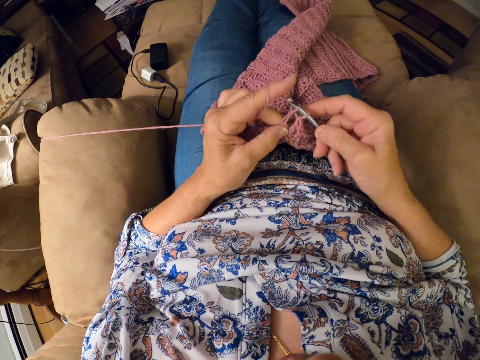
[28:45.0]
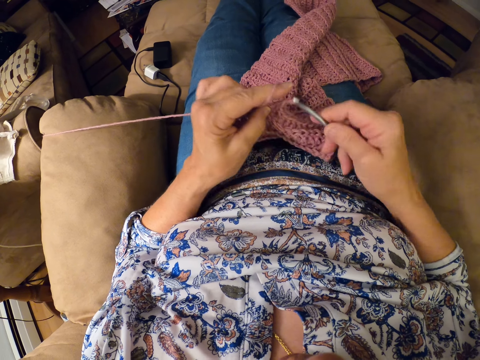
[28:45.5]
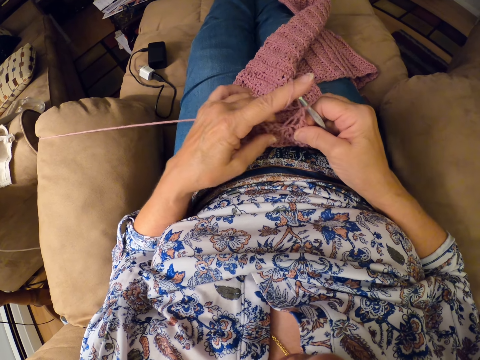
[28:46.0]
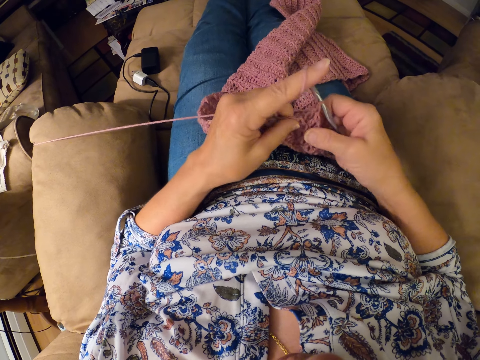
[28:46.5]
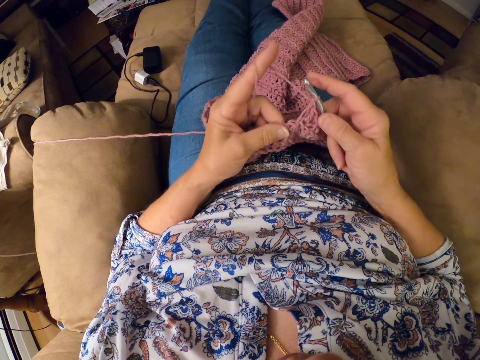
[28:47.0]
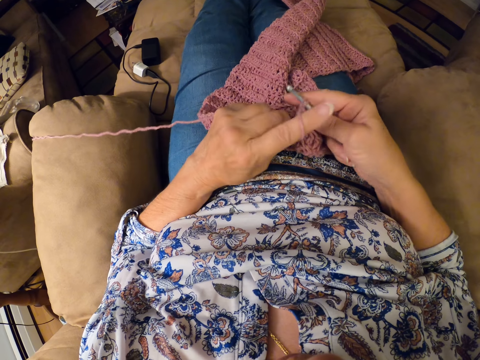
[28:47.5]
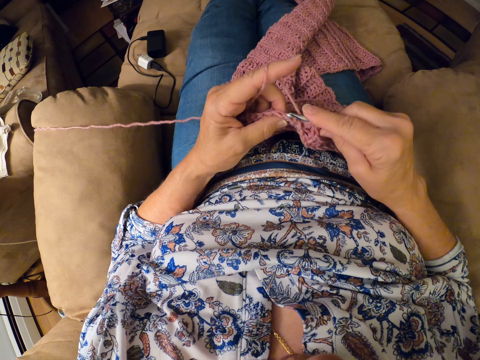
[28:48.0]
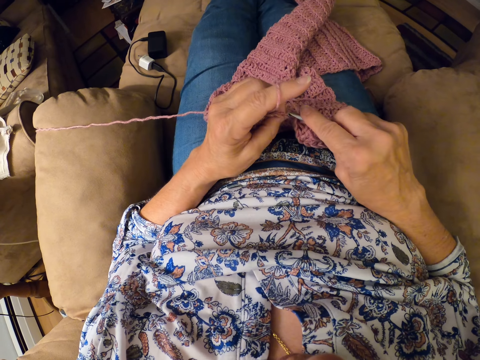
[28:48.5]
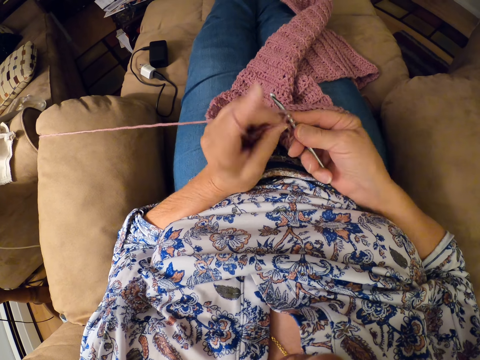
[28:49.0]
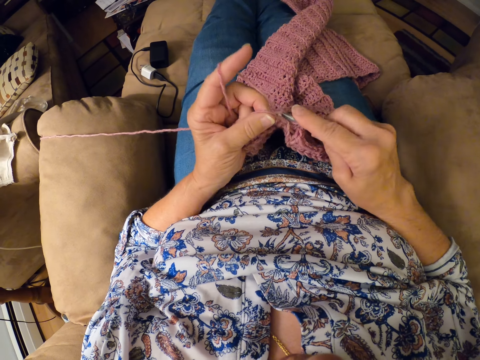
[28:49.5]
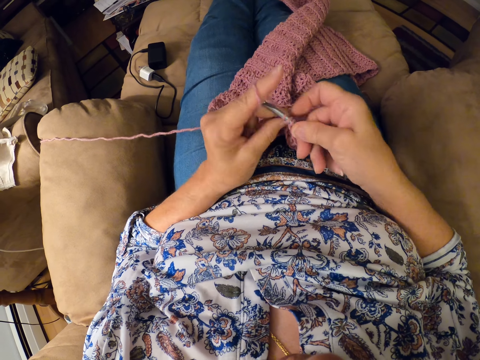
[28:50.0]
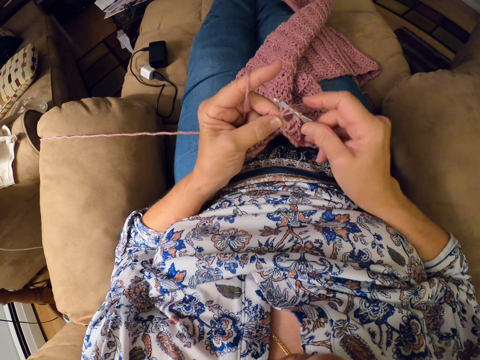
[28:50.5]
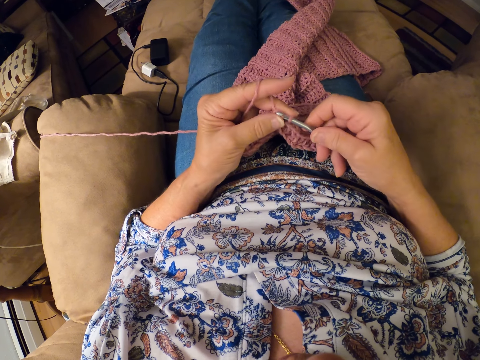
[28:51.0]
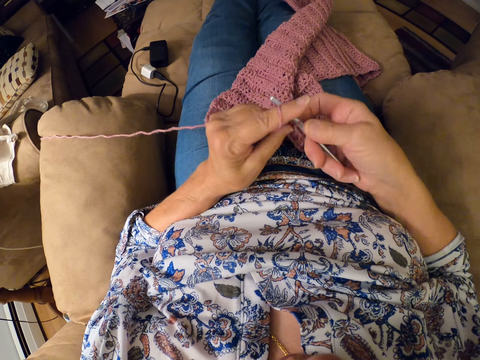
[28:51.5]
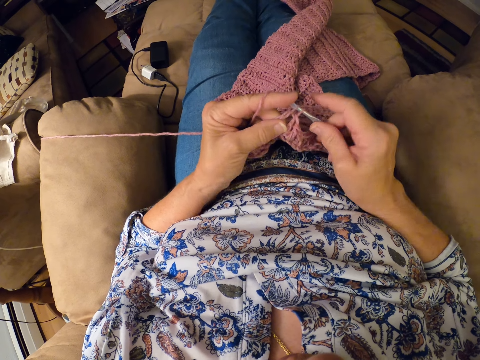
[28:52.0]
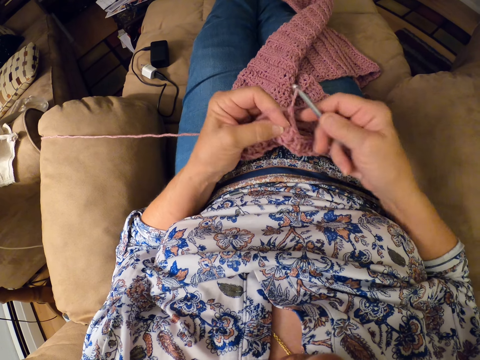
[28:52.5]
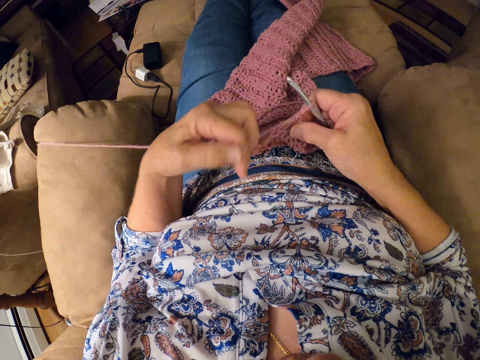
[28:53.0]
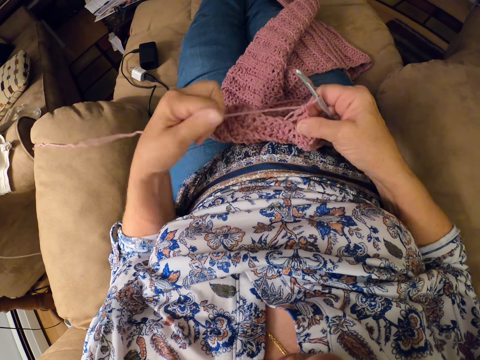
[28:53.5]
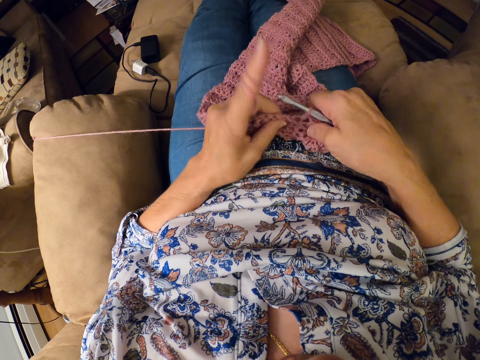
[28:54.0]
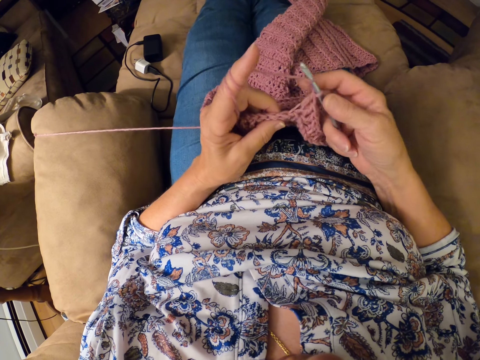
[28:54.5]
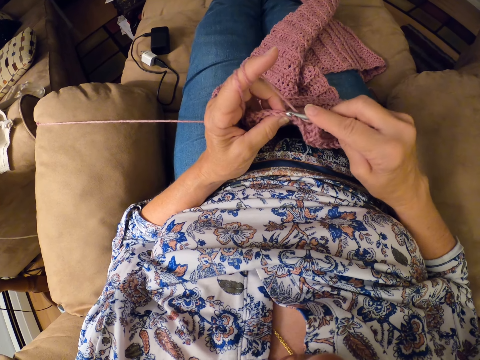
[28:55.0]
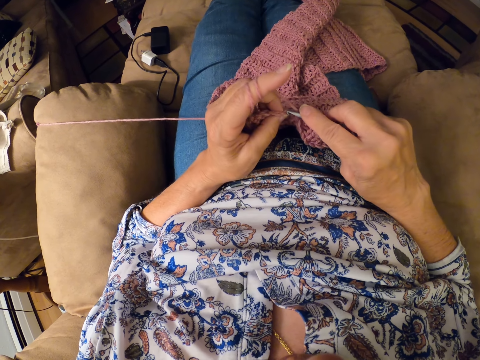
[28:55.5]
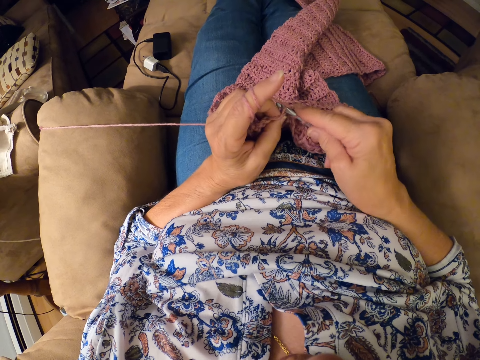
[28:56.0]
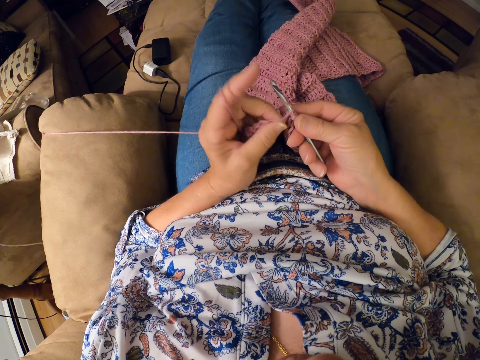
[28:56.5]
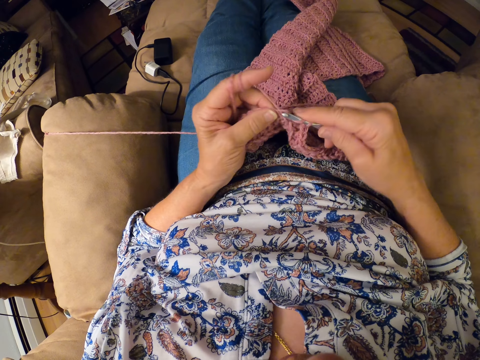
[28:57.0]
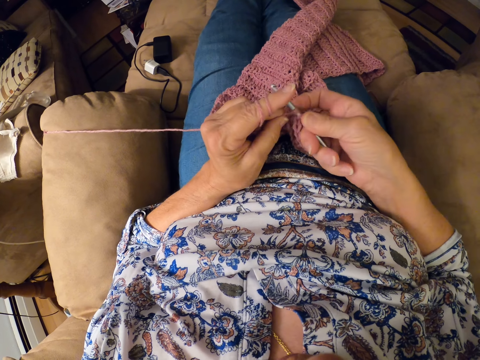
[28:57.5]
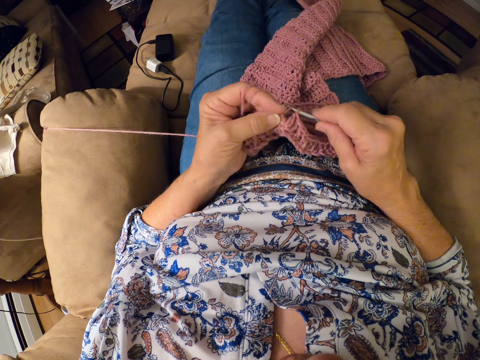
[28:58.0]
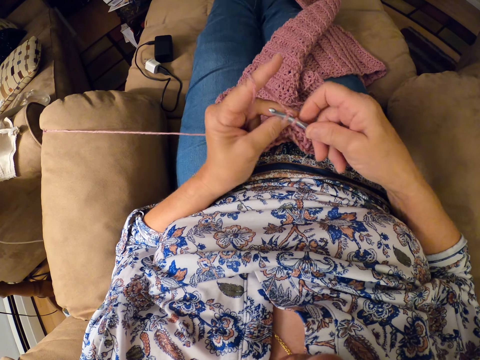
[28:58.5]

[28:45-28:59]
The camera wearer twirls the yarn around her left hand. She continues crocheting the yarn with the crocheting hook.

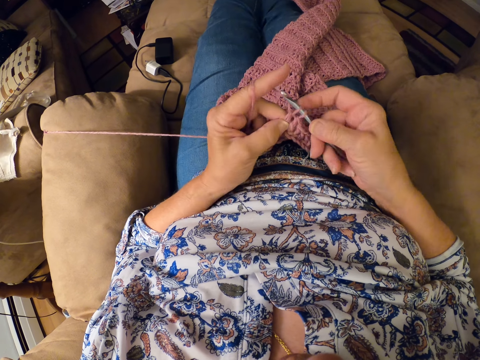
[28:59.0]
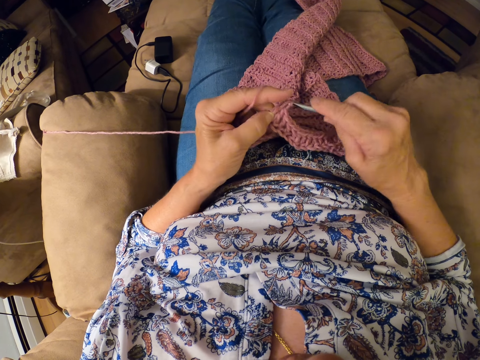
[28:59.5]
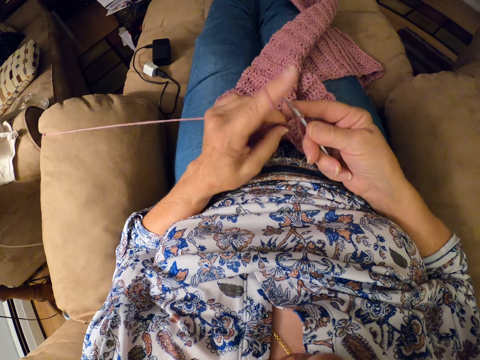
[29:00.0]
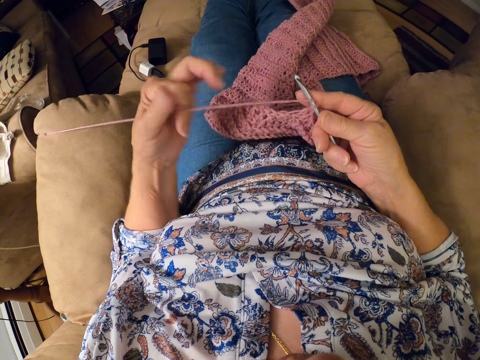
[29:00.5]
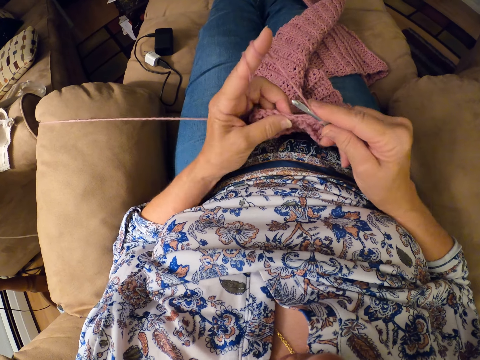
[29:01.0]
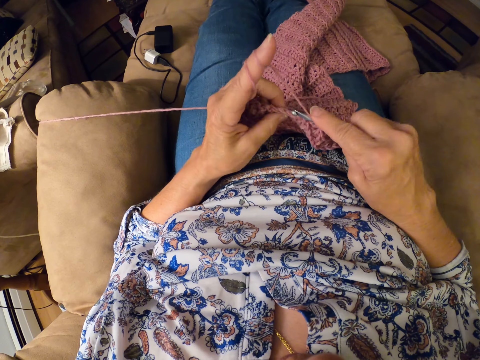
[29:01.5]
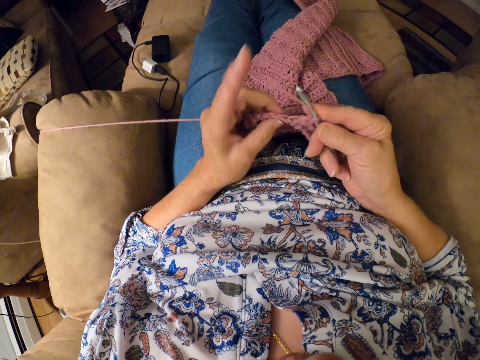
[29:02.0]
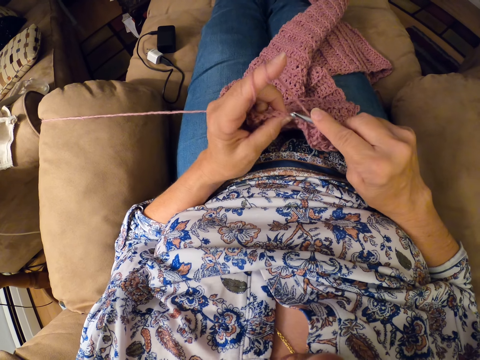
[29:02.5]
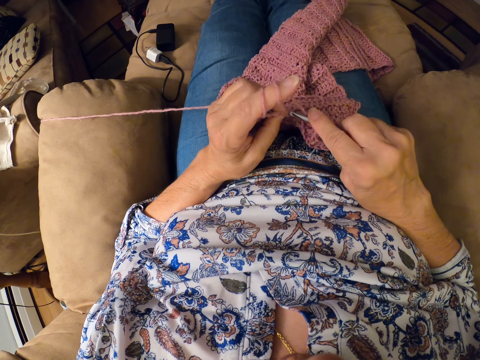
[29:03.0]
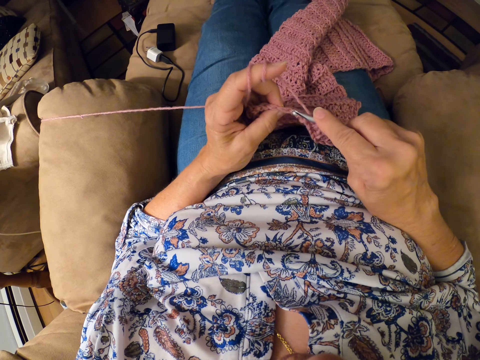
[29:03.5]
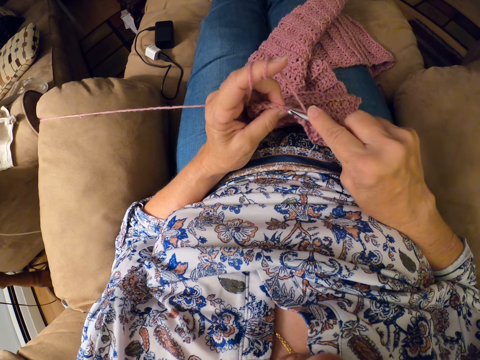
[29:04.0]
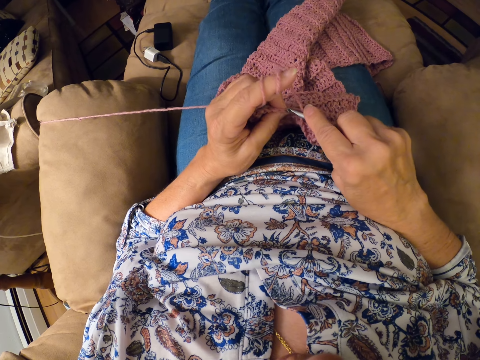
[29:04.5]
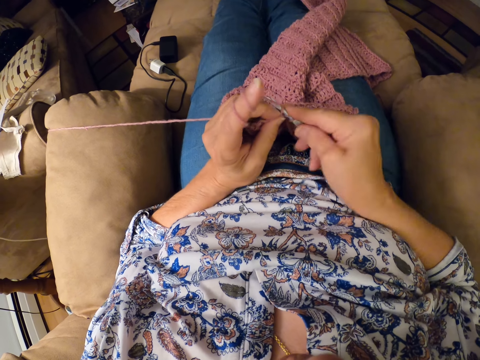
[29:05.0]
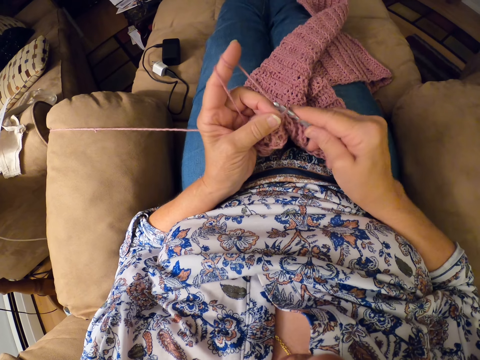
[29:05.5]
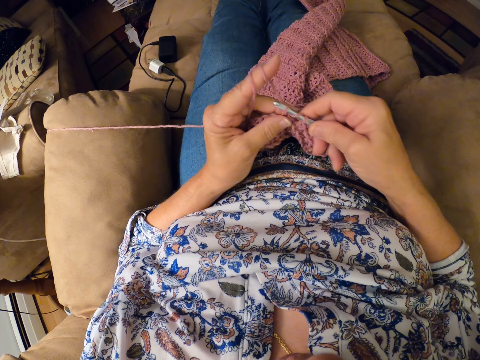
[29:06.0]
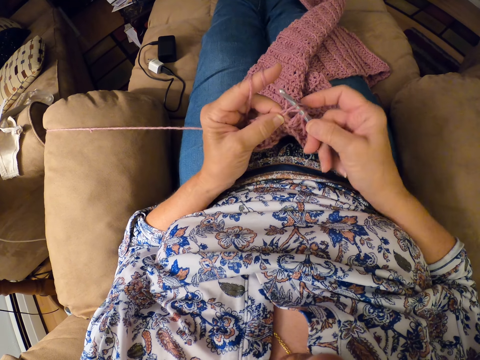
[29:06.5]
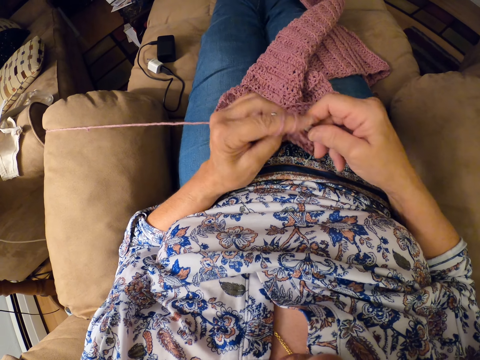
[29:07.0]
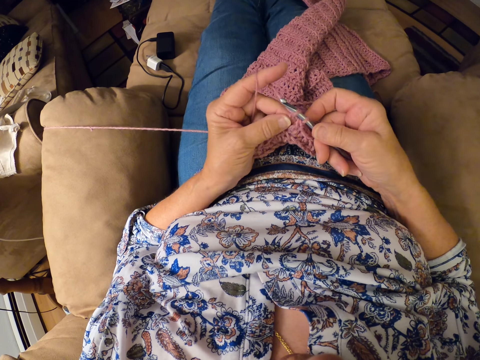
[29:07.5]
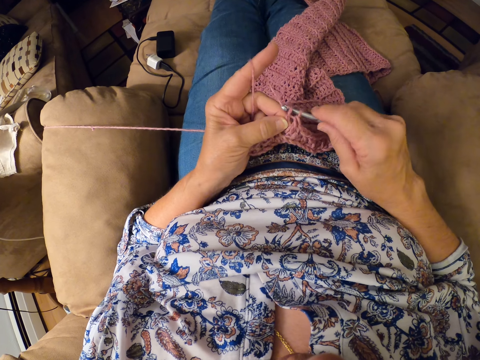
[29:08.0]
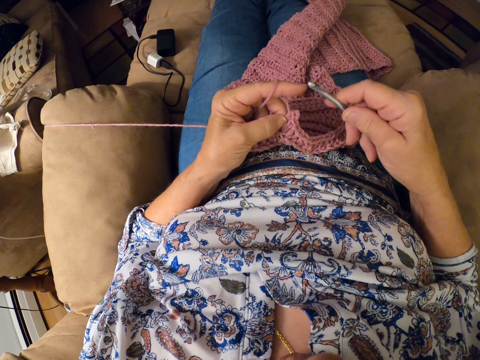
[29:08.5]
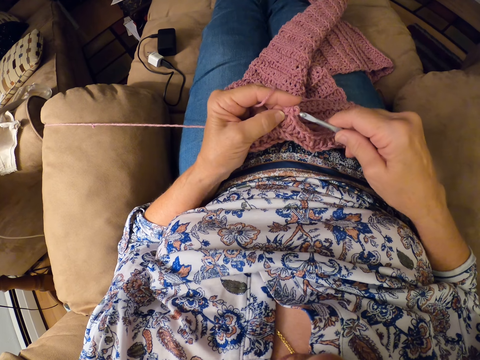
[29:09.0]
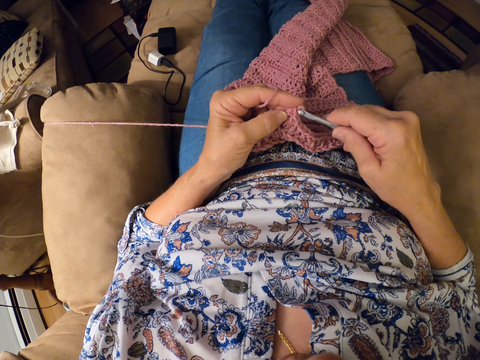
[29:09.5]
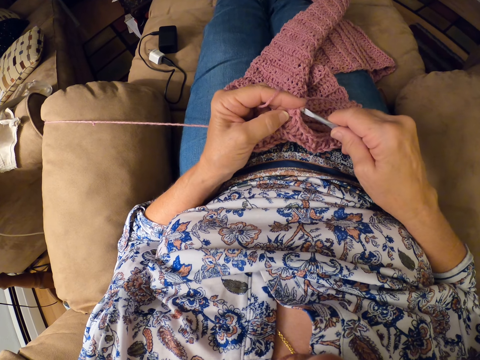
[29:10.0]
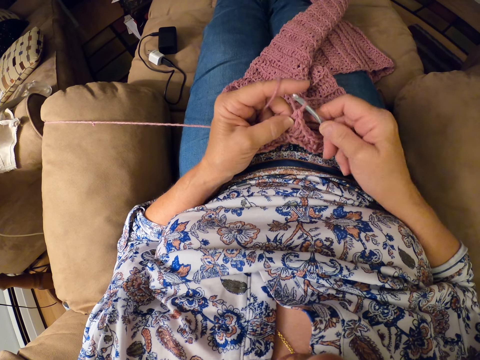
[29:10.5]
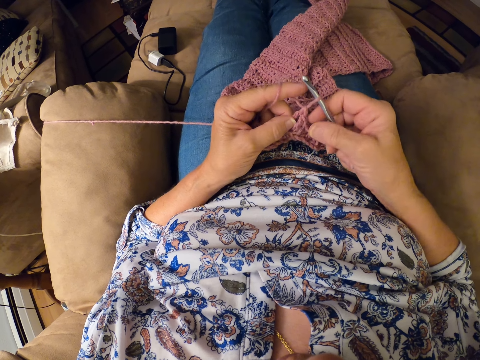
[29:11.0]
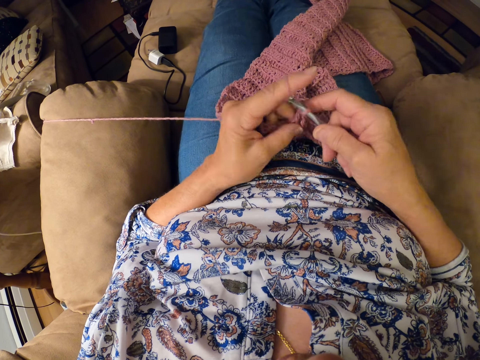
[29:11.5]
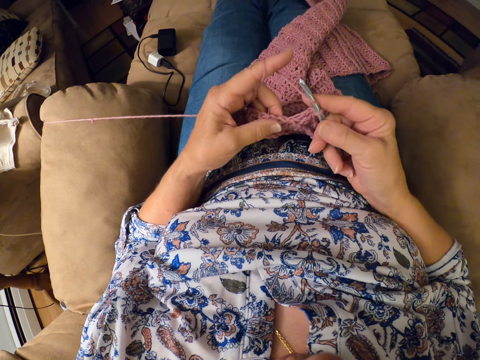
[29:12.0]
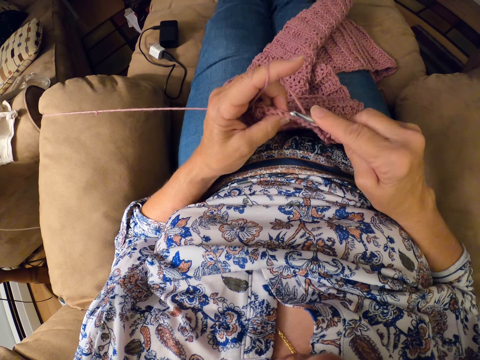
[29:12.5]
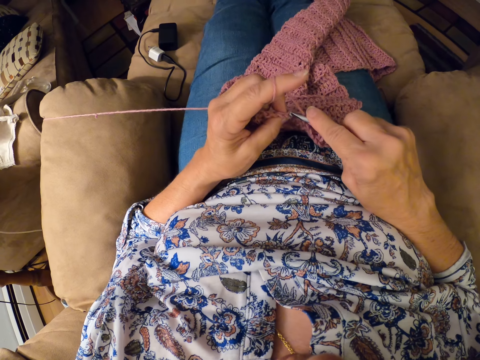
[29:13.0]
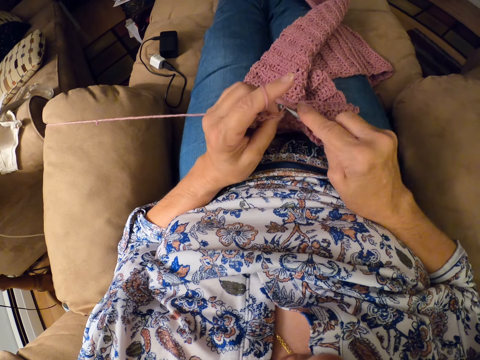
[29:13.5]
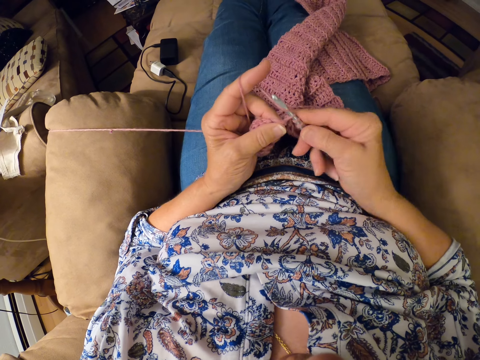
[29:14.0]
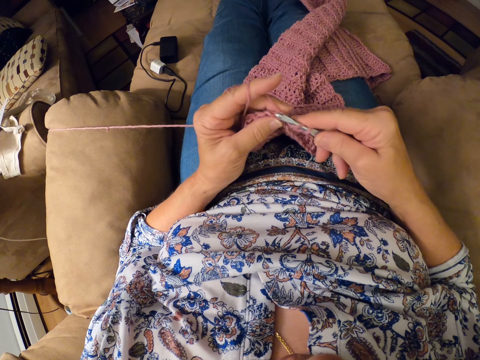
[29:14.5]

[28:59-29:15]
The camera wearer twirls the yarn around her left hand. She continues crocheting the yarn with the crocheting hook. She removes the crocheting hook from the yarn. She inserts the crocheting hook back into the yarn. She continues crocheting the yarn with the crocheting hook.
